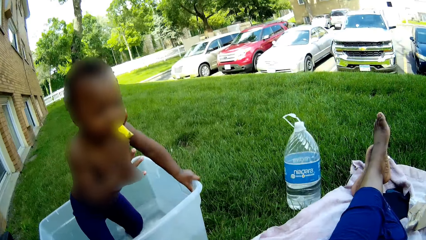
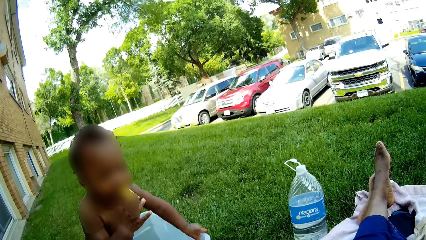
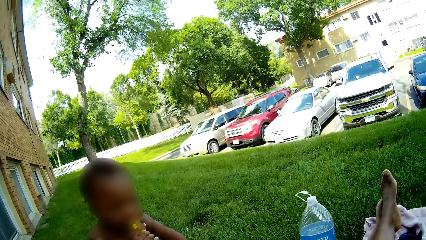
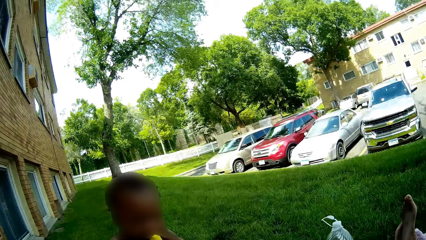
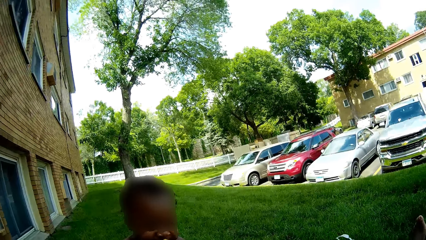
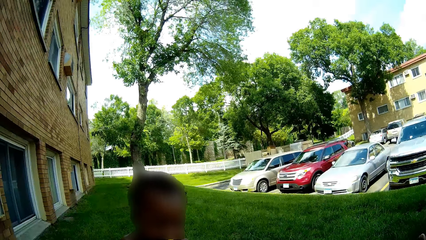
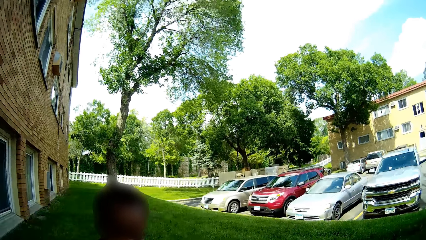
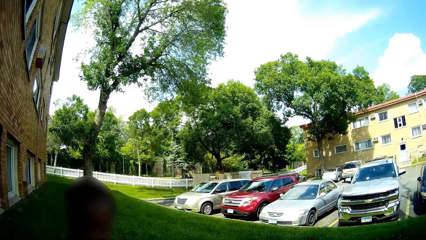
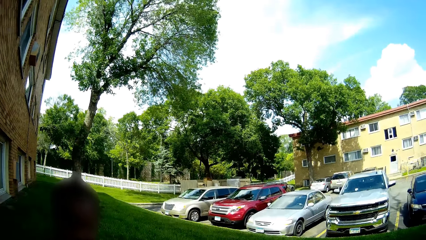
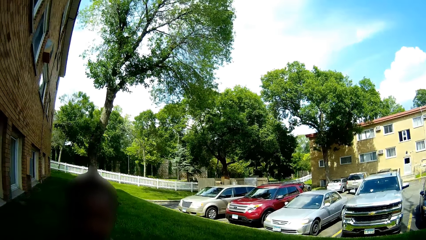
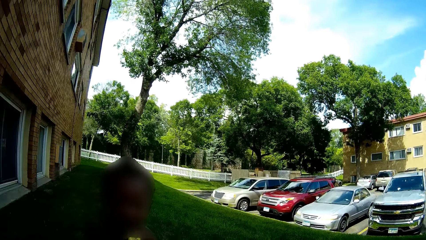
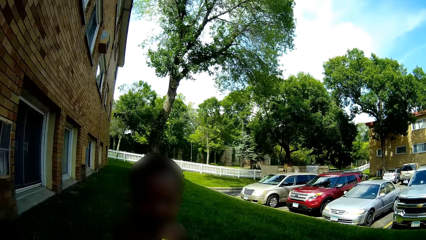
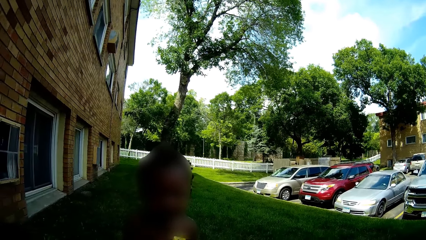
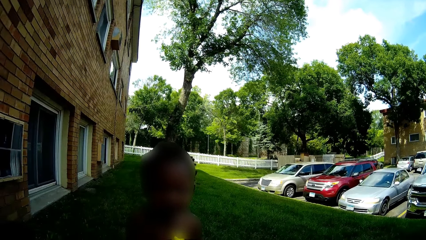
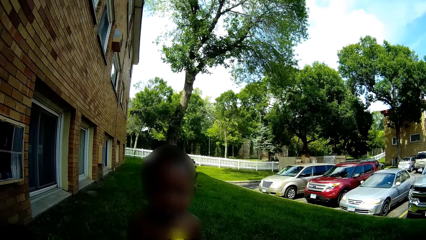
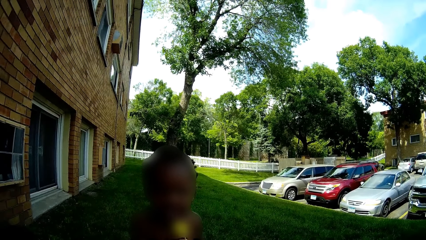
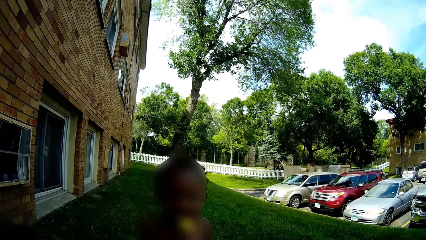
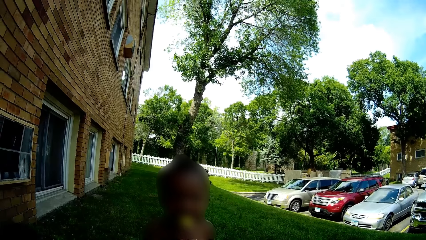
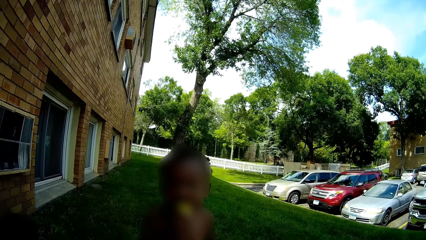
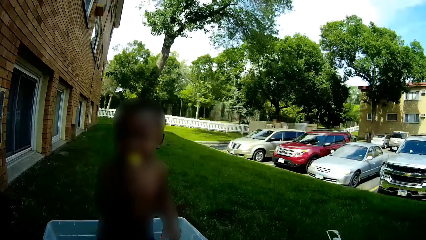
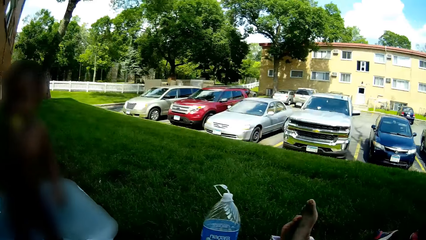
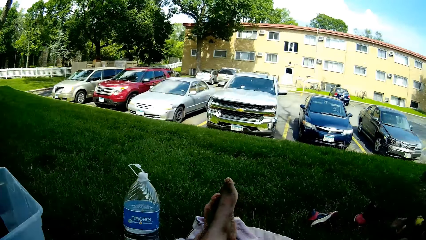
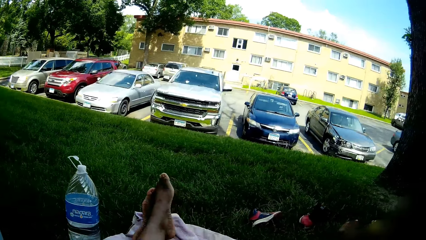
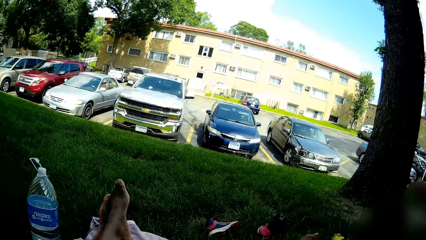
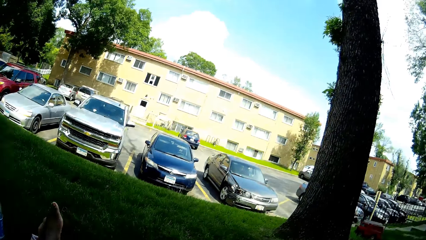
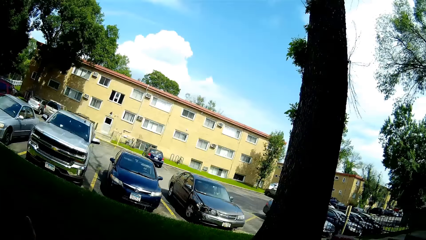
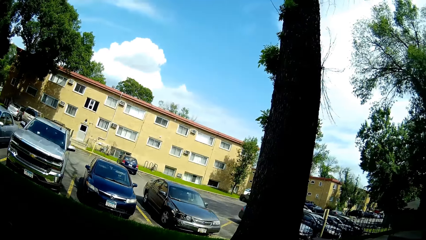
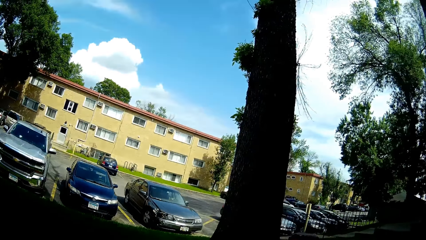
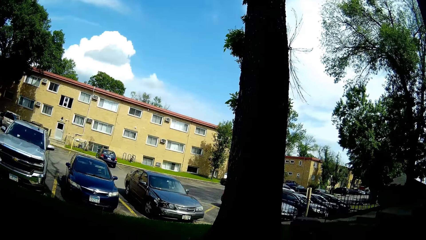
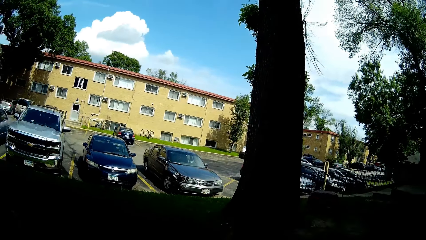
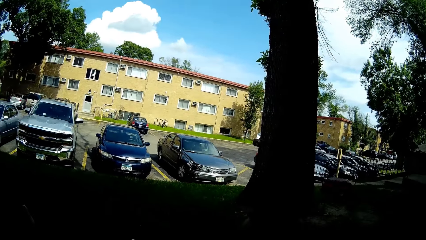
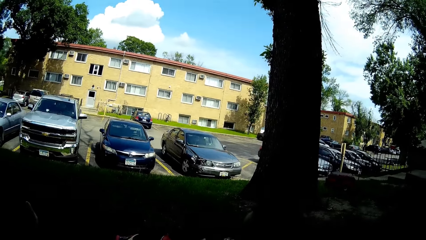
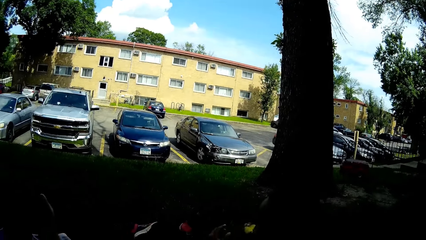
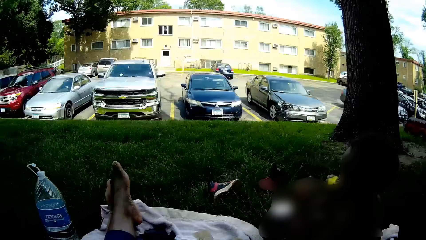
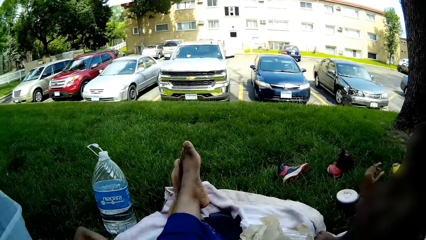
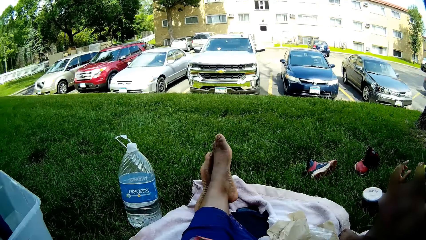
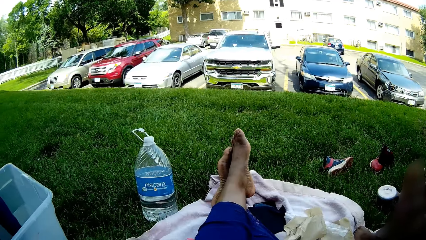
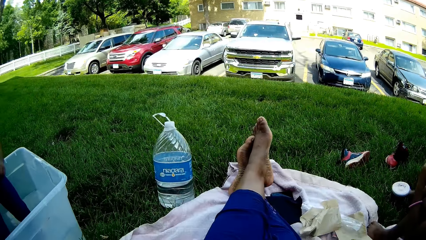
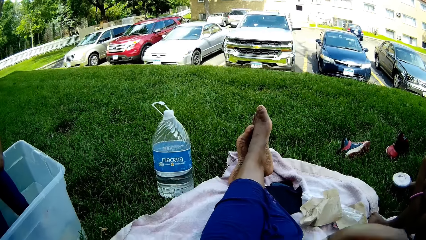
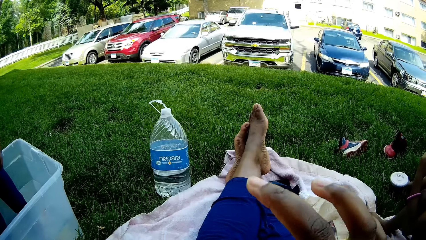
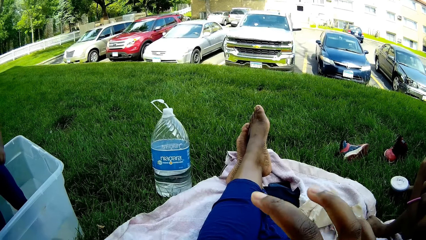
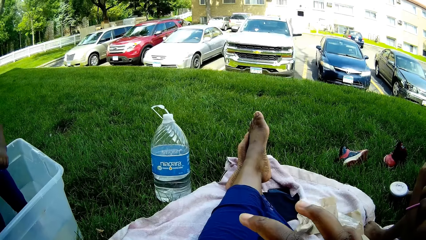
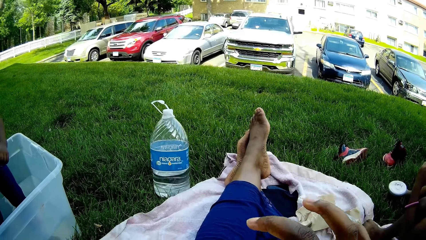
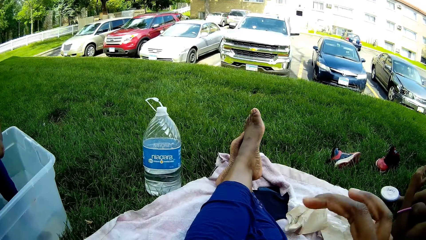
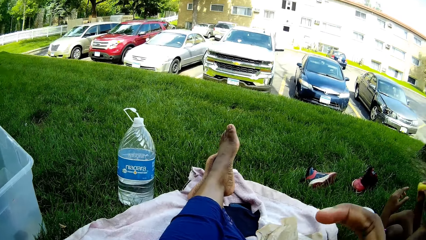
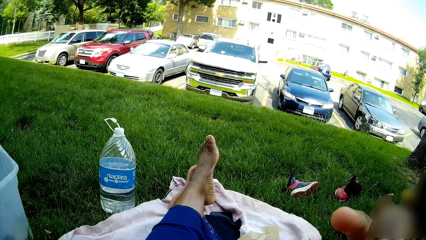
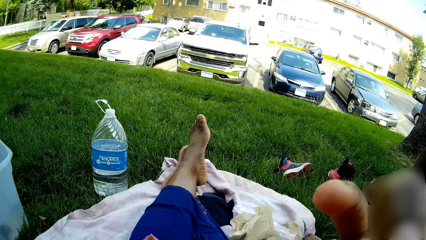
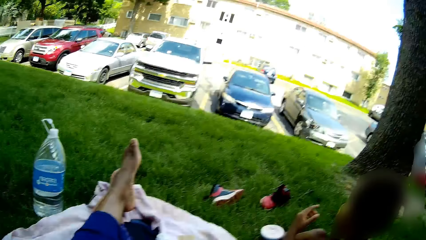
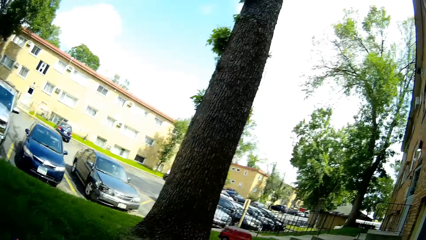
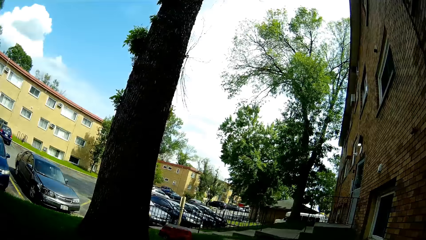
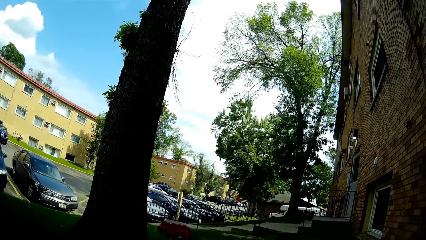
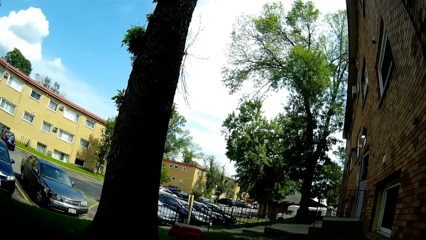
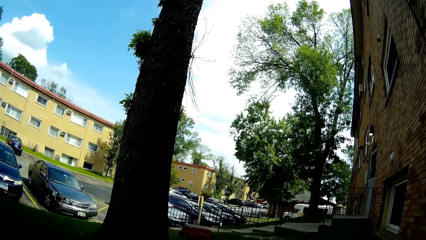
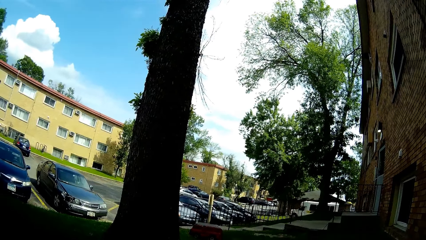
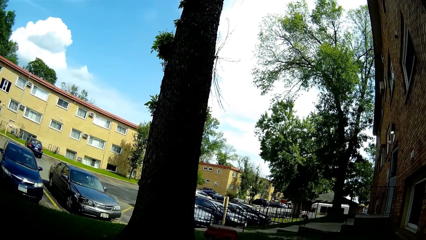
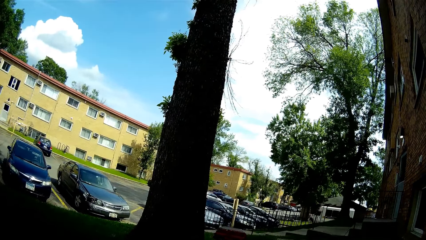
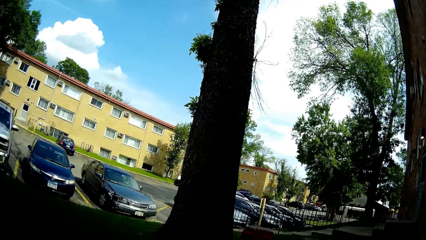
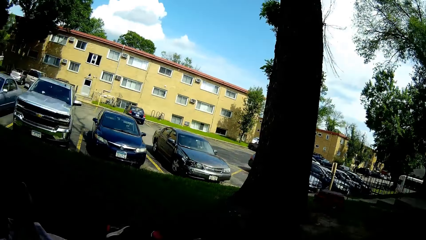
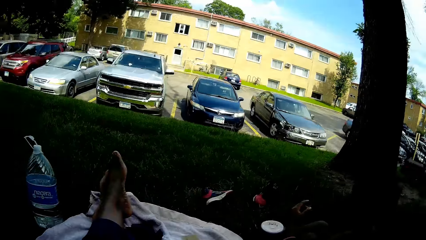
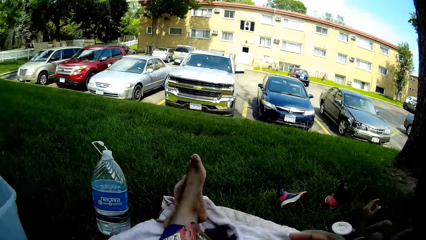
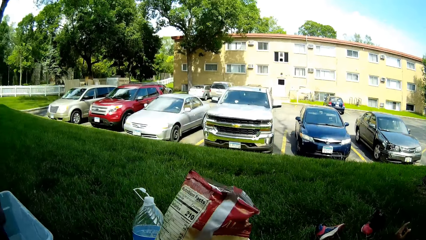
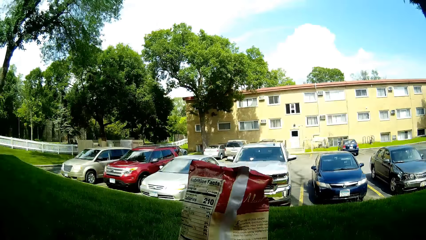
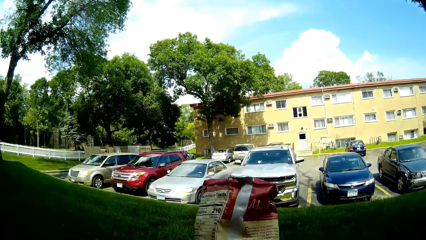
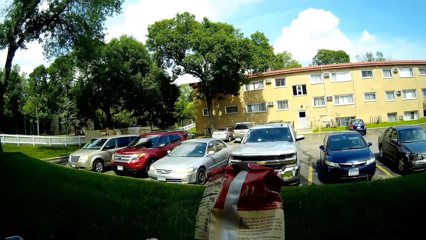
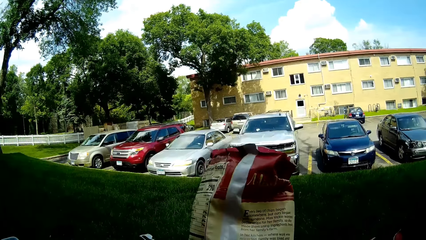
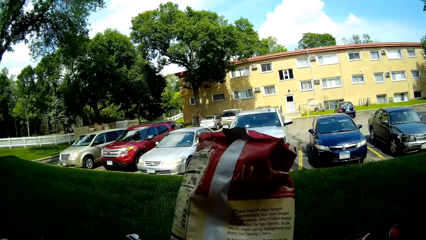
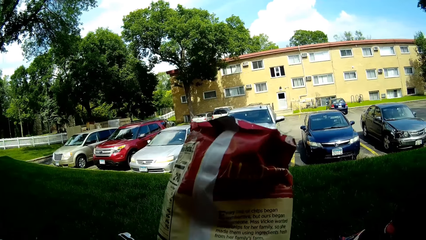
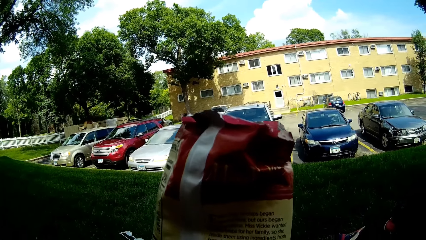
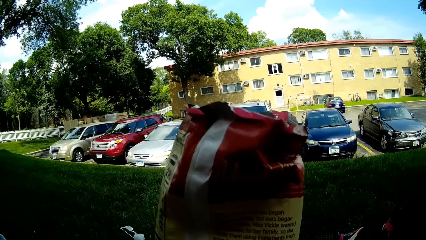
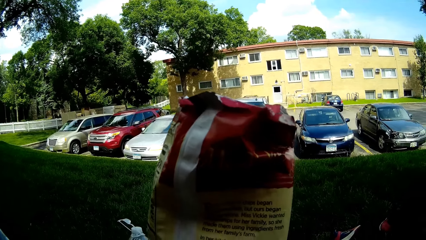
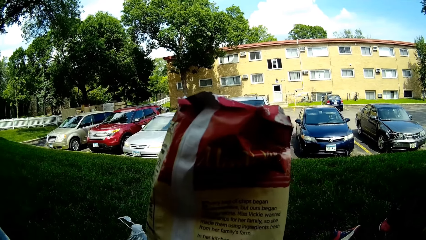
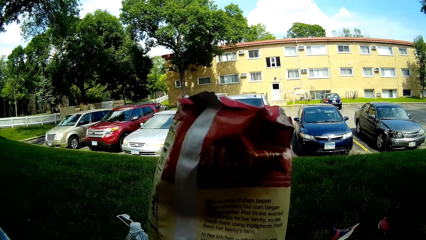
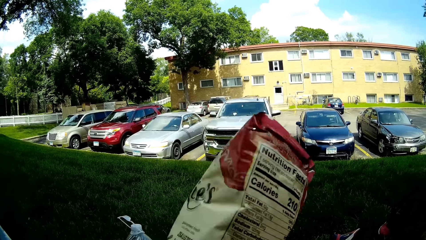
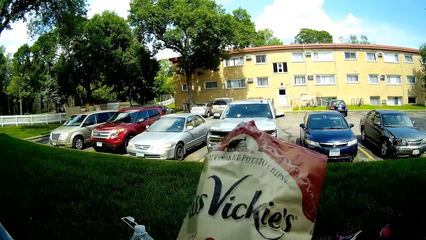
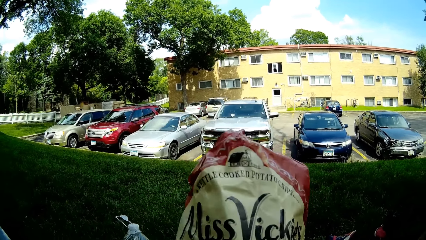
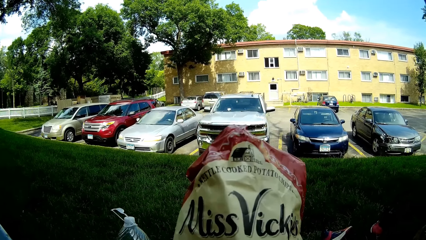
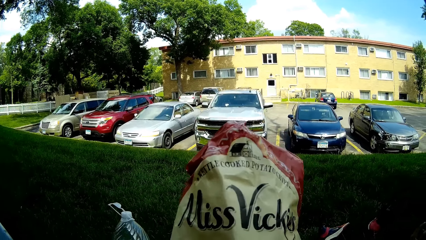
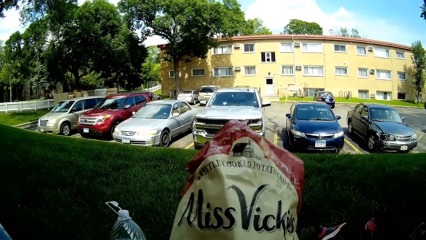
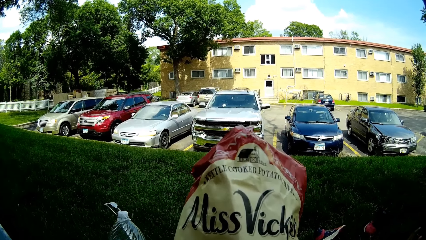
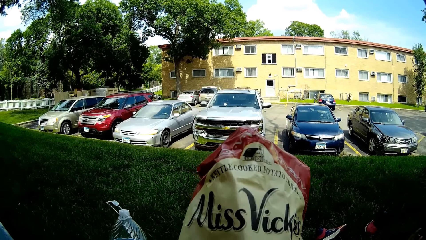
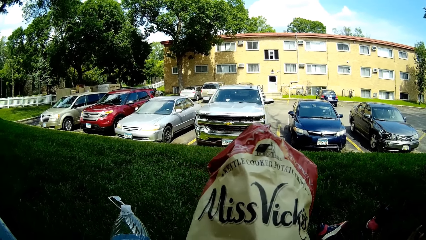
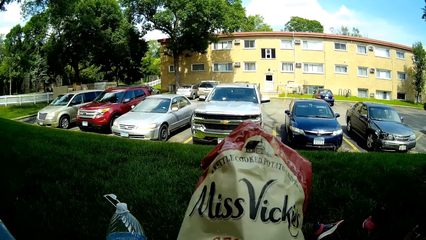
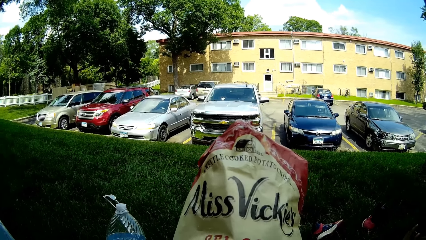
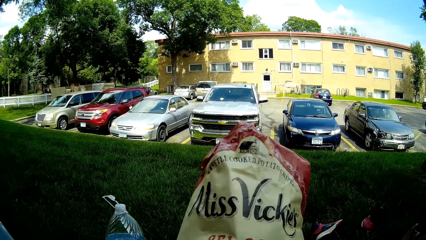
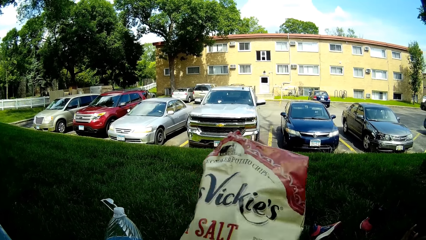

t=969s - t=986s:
A child grabs the banana piece in his mouth with his right hand. The camera wearer looks around. She picks up a potato chip with her right hand. She eats the potato chip in her right hand. She raises a potato chip pack with her left hand. She stares at the snack.
